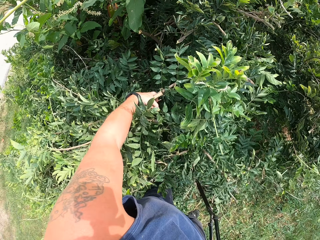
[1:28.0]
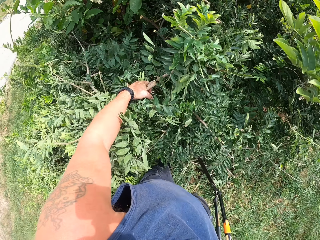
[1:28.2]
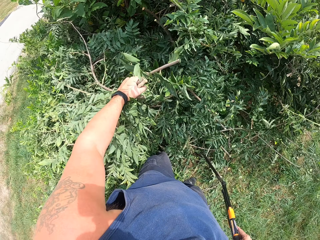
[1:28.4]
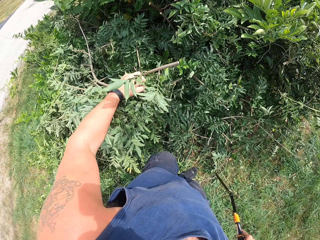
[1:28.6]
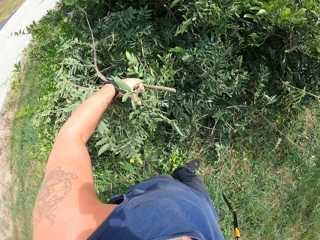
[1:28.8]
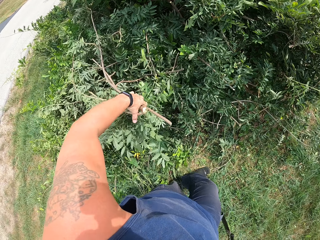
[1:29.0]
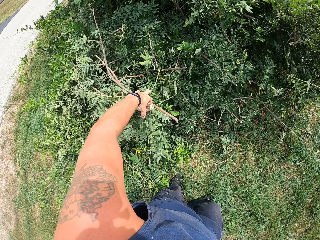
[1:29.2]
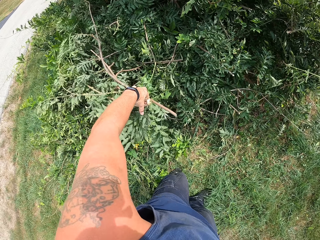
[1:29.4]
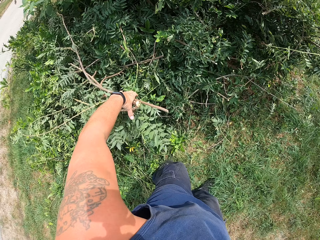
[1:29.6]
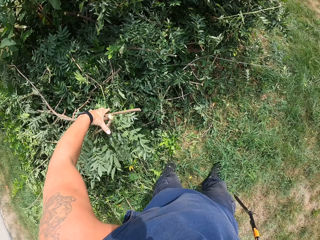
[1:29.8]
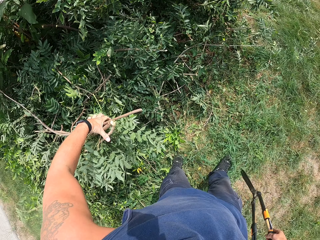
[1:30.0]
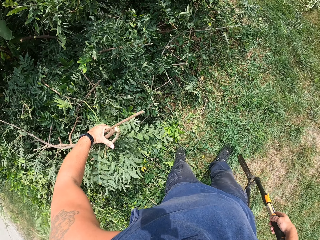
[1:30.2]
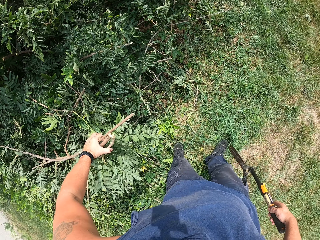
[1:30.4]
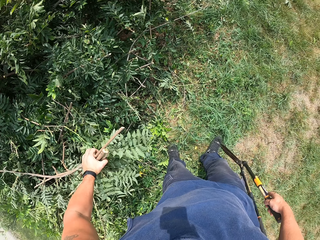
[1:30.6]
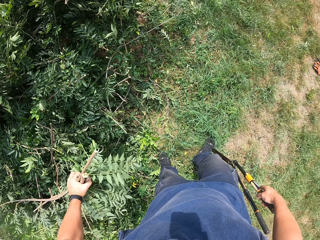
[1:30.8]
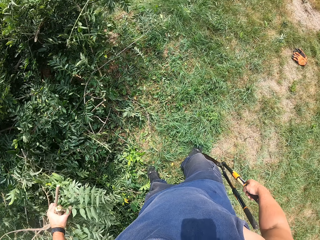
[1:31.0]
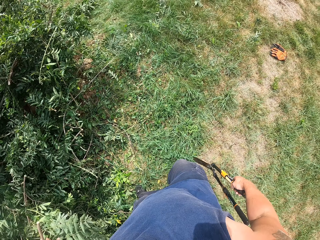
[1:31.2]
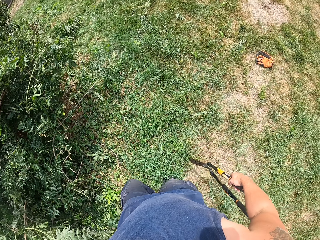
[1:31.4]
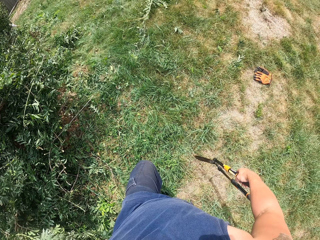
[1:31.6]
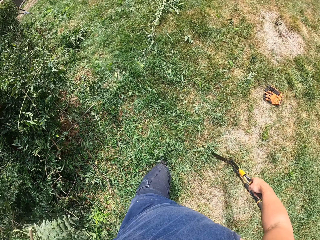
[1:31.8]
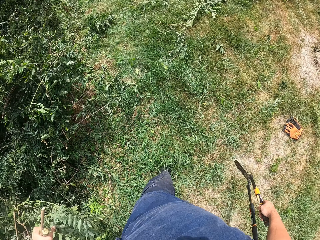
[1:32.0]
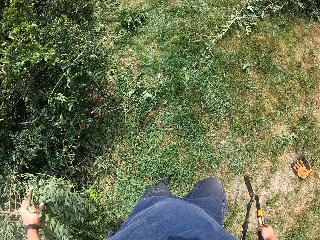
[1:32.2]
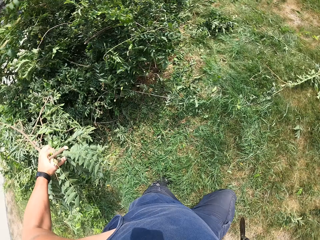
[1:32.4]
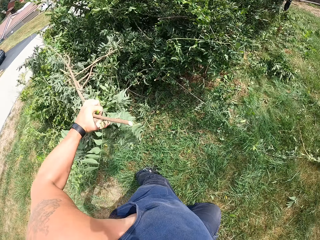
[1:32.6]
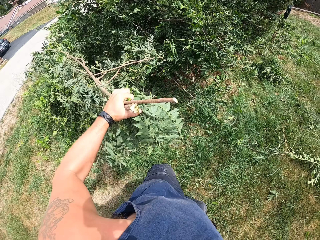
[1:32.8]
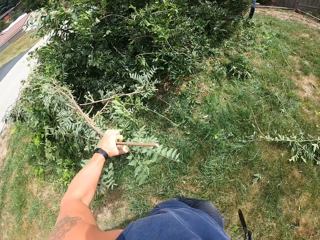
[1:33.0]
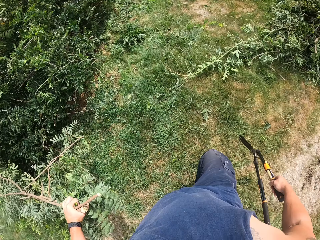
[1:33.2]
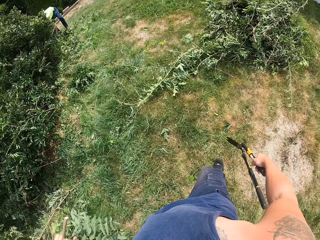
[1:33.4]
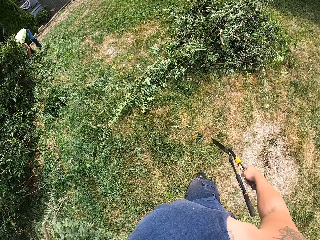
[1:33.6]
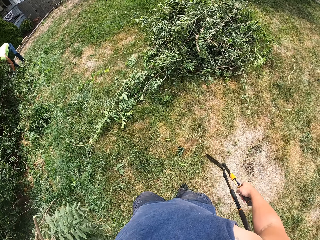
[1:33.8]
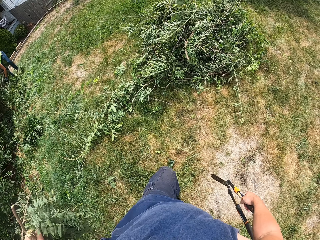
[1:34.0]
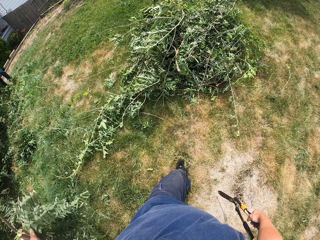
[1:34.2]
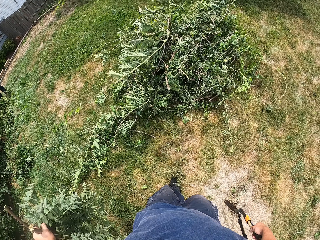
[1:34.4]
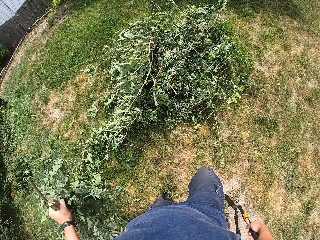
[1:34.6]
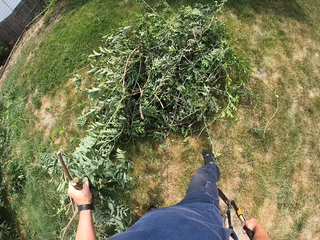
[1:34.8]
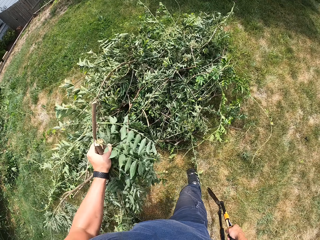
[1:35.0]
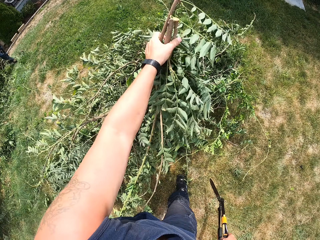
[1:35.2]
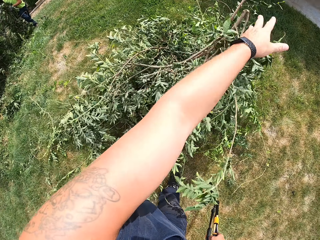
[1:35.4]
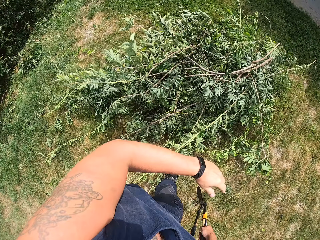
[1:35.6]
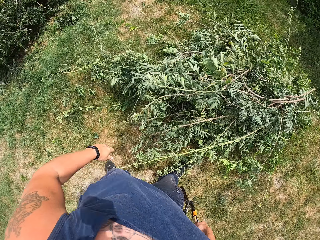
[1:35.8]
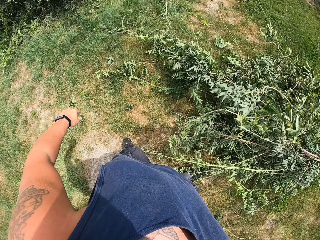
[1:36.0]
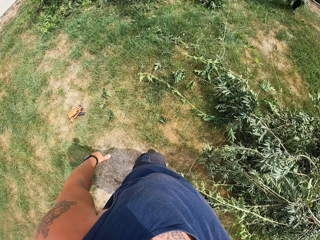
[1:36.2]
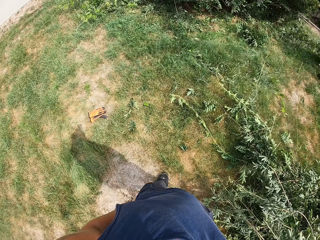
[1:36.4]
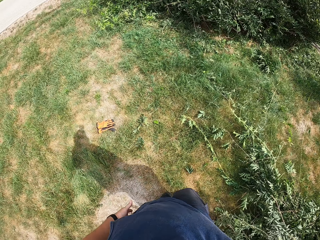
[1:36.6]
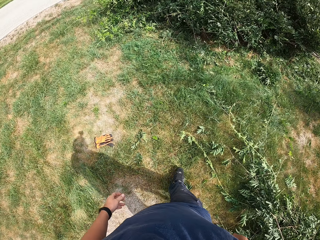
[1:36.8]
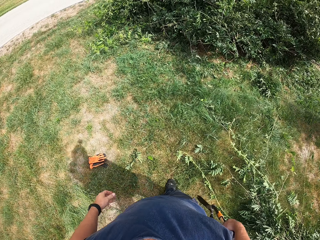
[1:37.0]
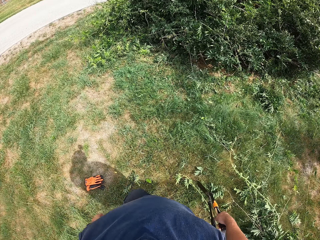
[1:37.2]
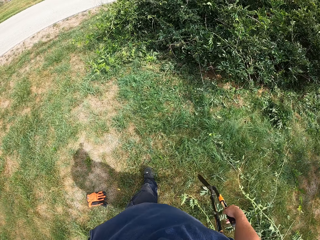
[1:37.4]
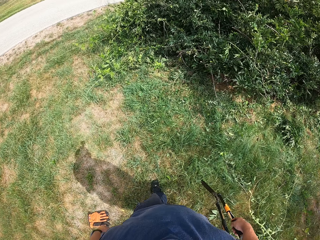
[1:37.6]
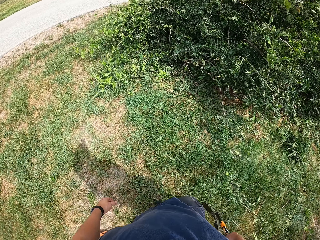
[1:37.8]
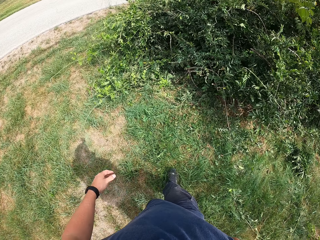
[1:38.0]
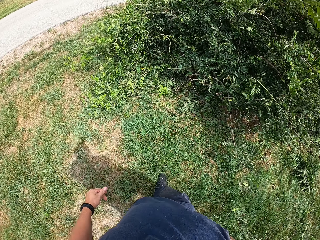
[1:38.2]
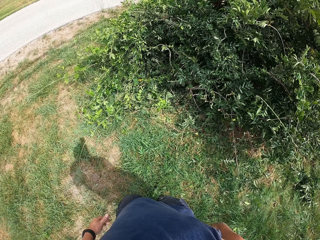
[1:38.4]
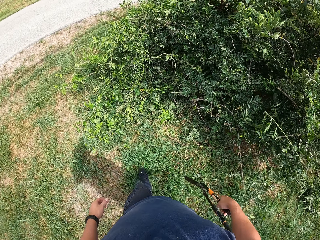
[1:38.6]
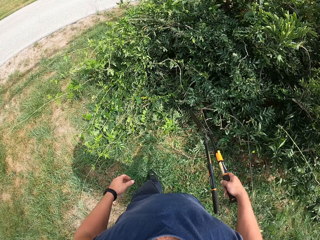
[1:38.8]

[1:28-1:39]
The camera wearer picks the deadwood from the tree with his left hand. He holds branches. He walks toward the packed deadwood on the ground. A man cuts branches. The camera wearer throws the deadwood on the packed deadwood. He walks toward the tree with the shear.

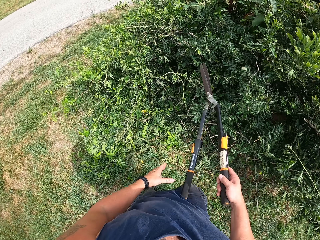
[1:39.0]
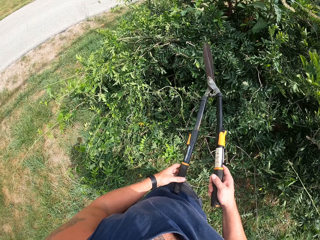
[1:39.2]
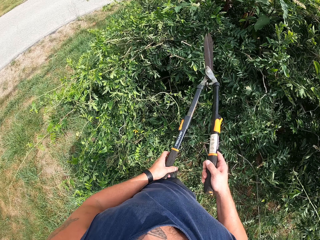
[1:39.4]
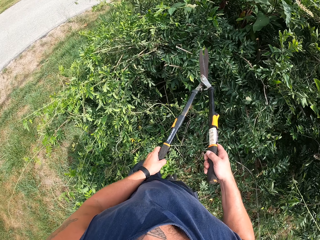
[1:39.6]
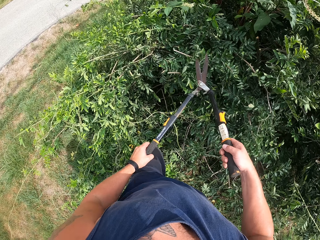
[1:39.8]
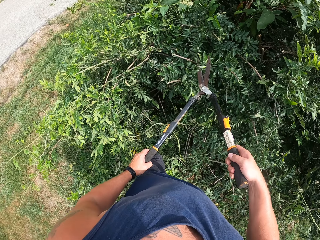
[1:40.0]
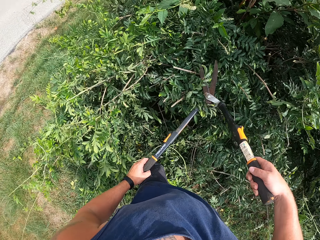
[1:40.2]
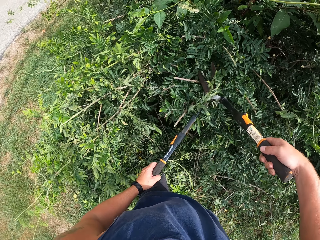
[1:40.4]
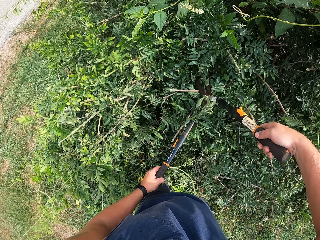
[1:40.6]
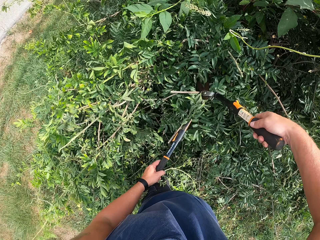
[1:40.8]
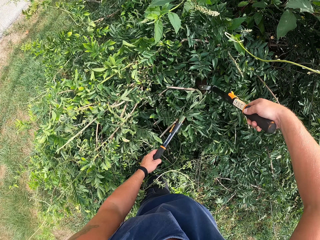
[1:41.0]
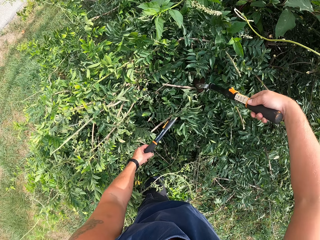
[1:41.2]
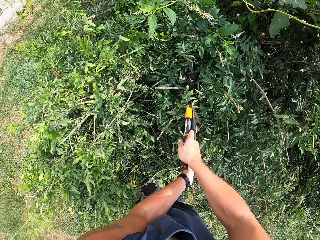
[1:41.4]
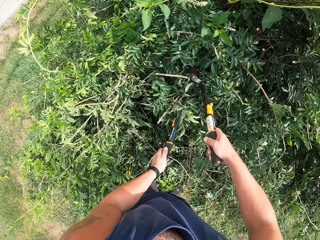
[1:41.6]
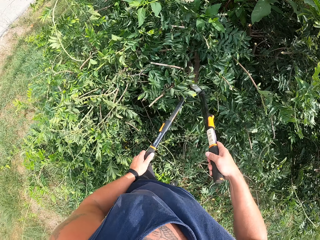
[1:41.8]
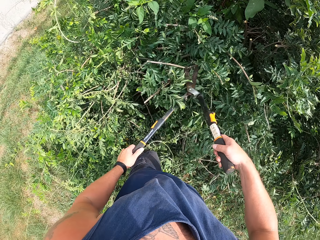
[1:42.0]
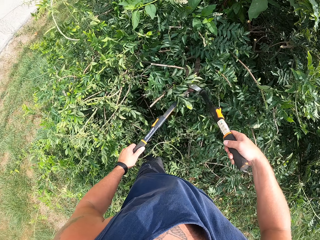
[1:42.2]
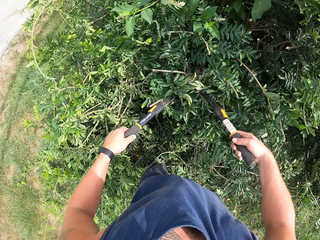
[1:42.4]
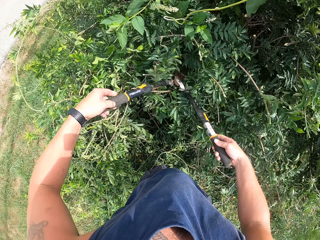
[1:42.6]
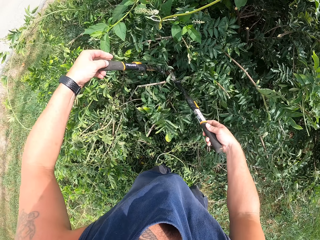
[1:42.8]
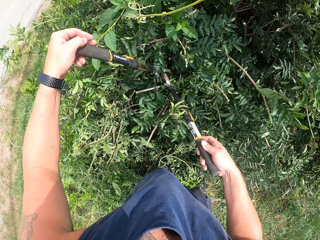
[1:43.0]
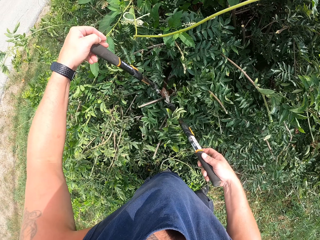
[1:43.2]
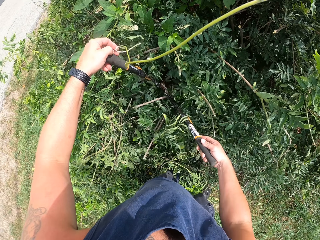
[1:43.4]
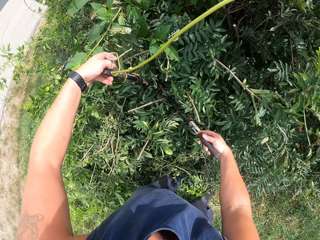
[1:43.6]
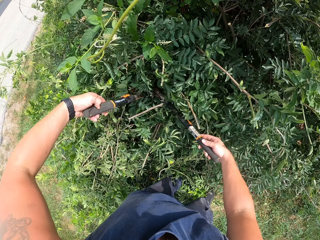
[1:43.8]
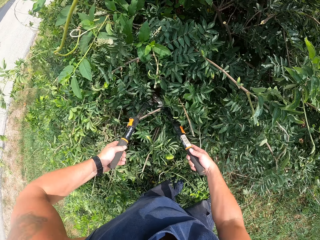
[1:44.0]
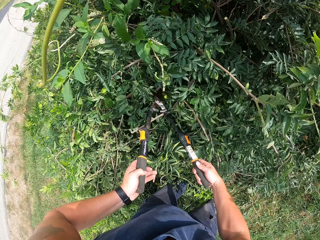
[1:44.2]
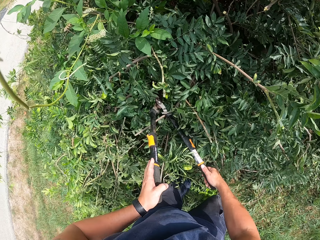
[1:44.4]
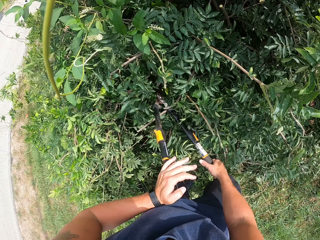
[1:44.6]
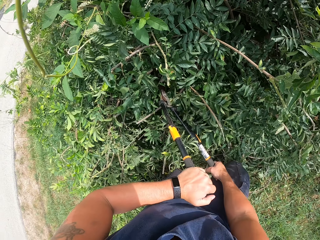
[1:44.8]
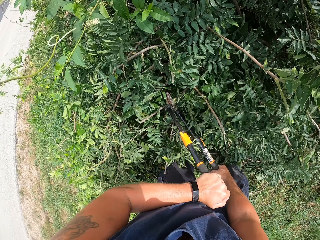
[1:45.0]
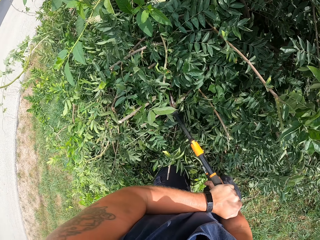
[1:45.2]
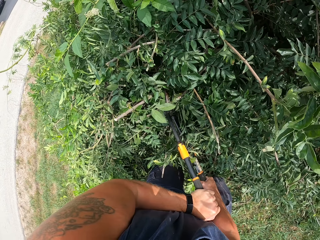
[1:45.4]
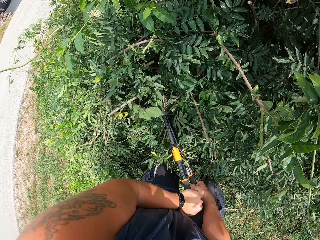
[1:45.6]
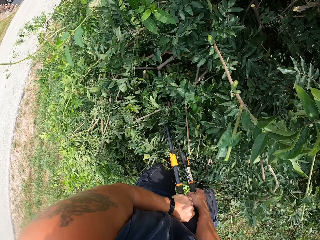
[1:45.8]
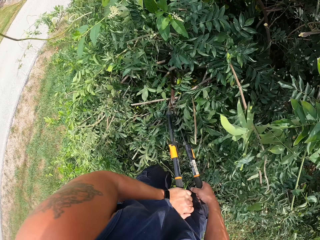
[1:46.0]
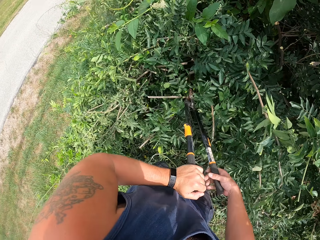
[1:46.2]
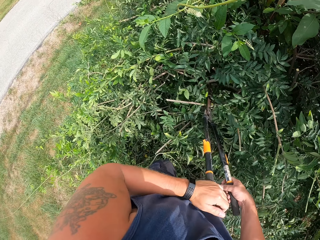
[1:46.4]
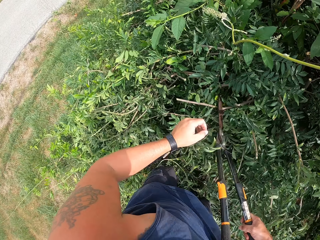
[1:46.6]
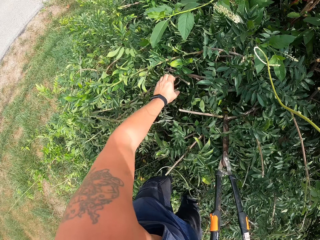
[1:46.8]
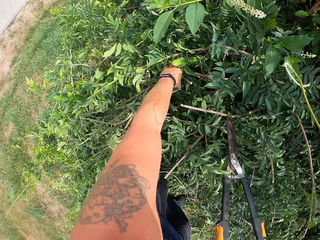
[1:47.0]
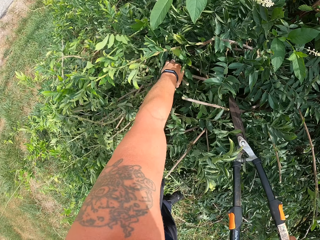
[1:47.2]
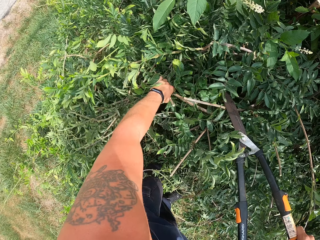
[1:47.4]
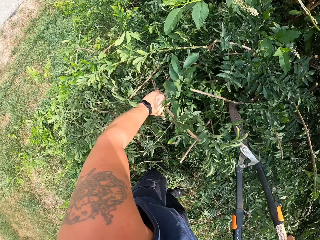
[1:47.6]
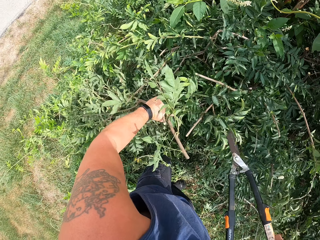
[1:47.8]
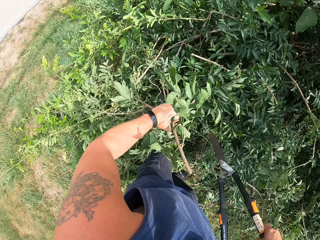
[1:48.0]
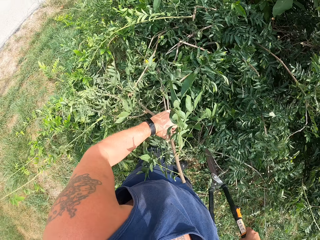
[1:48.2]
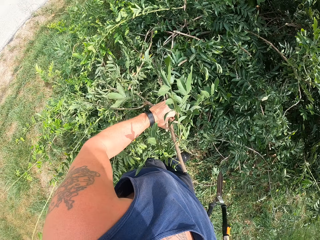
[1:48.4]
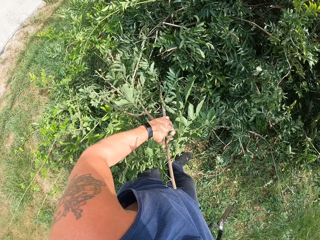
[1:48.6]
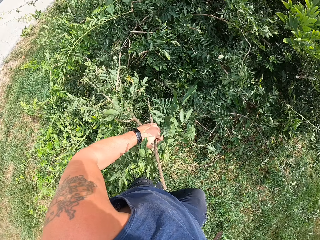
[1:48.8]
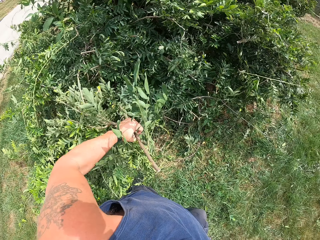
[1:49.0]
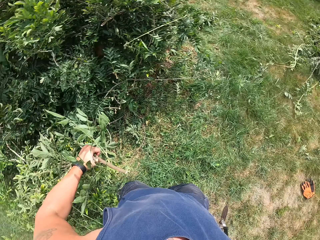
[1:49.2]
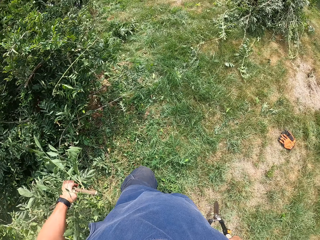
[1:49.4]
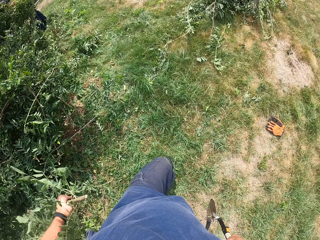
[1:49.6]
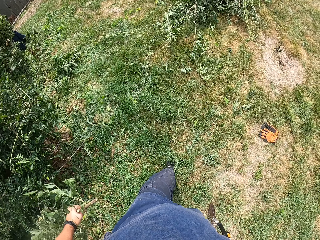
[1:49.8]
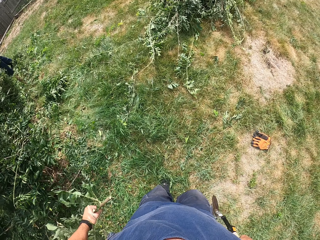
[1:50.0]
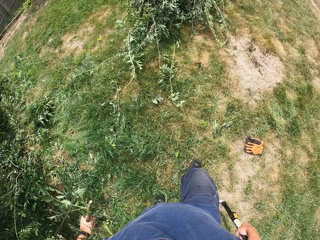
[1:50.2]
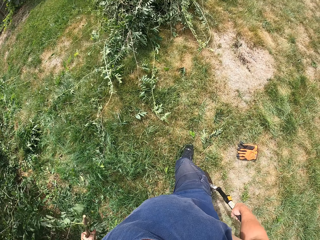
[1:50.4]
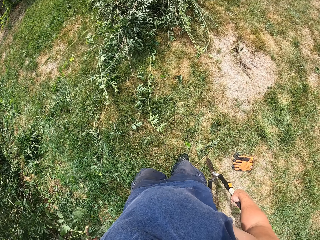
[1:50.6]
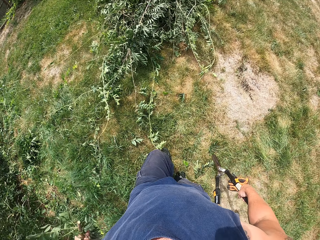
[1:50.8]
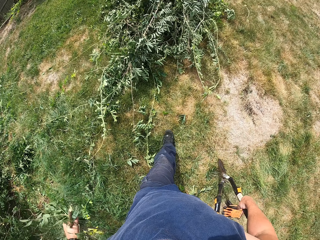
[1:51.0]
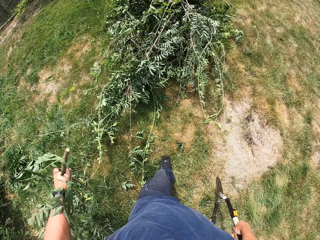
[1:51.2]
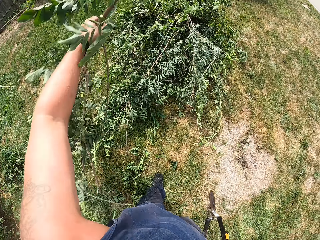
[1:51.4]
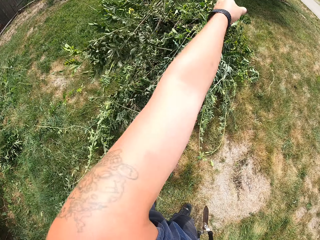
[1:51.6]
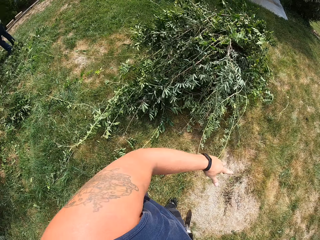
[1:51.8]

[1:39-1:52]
The camera wearer trims the tree with the shear. He picks the deadwood from the tree with his left hand. He pulls the branches. He walks toward the packed deadwood on the ground.
